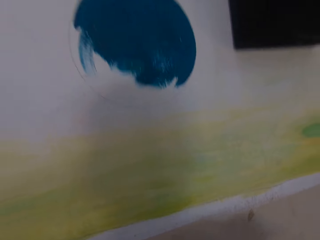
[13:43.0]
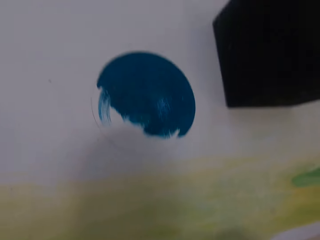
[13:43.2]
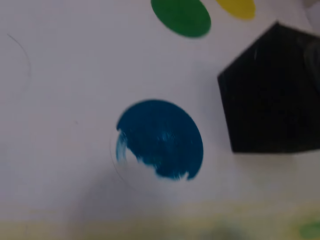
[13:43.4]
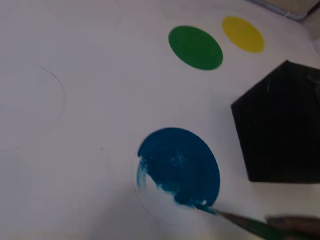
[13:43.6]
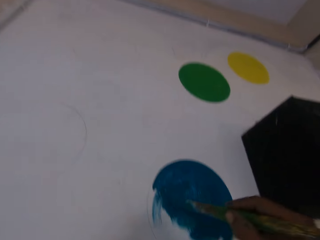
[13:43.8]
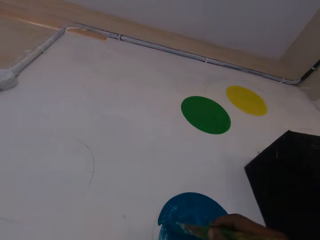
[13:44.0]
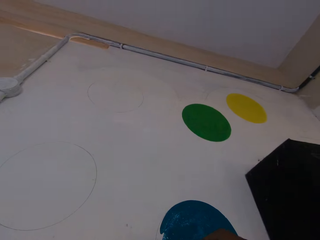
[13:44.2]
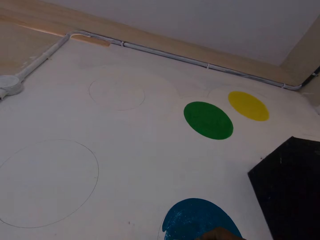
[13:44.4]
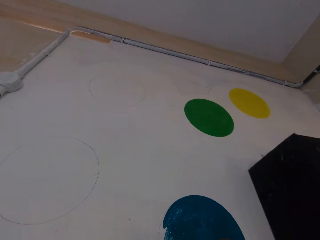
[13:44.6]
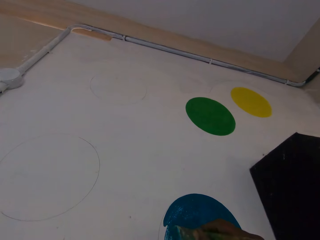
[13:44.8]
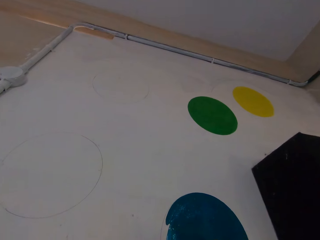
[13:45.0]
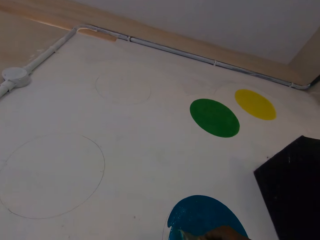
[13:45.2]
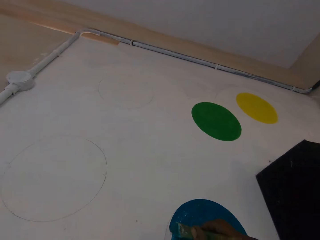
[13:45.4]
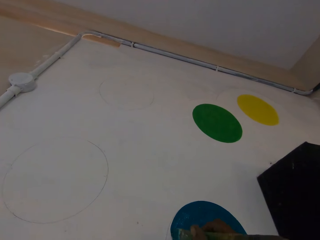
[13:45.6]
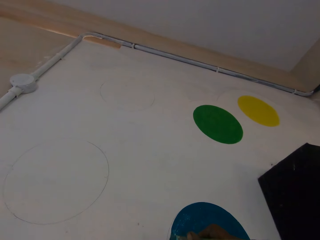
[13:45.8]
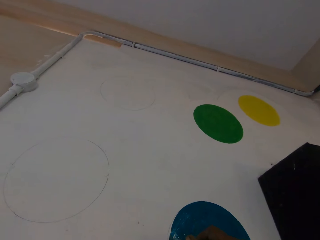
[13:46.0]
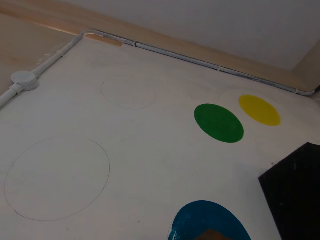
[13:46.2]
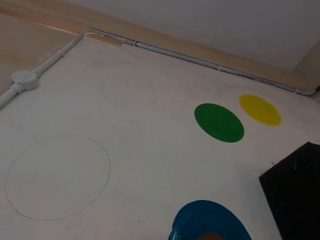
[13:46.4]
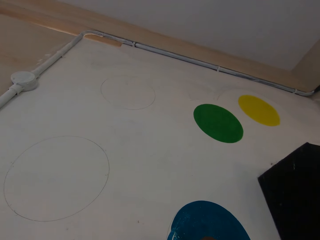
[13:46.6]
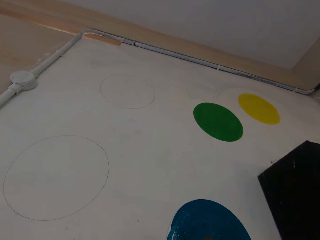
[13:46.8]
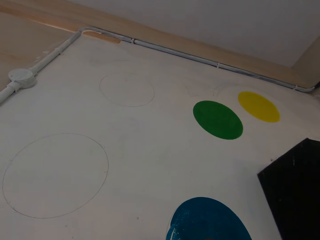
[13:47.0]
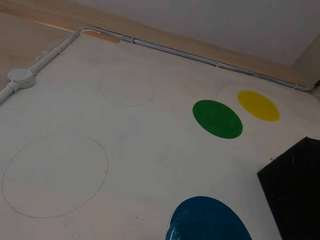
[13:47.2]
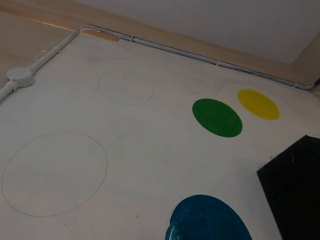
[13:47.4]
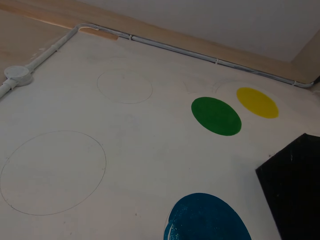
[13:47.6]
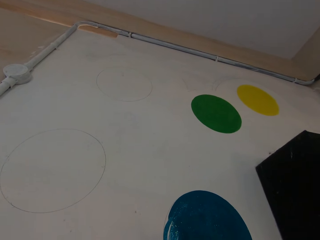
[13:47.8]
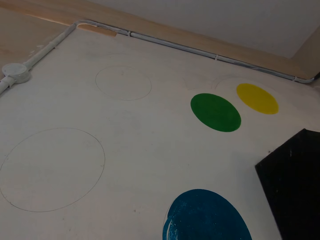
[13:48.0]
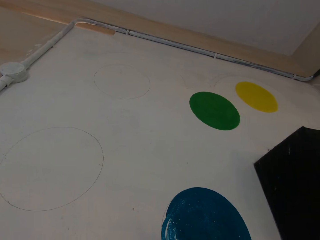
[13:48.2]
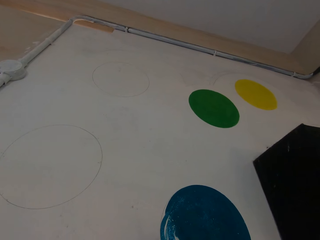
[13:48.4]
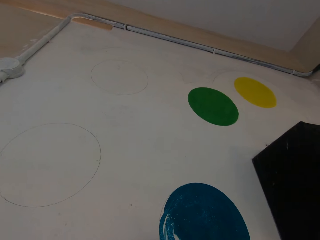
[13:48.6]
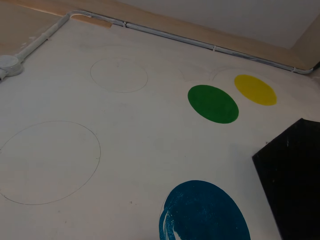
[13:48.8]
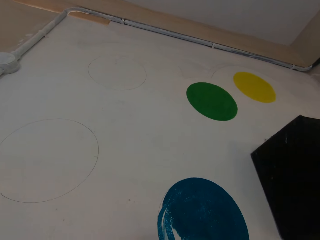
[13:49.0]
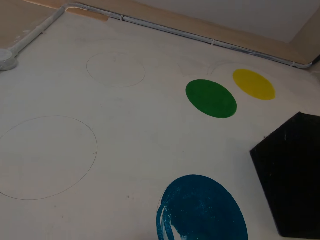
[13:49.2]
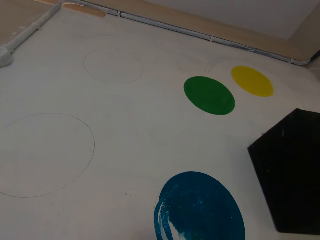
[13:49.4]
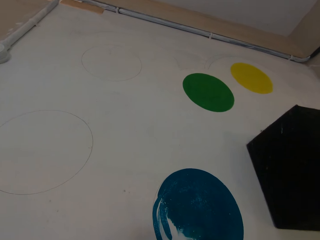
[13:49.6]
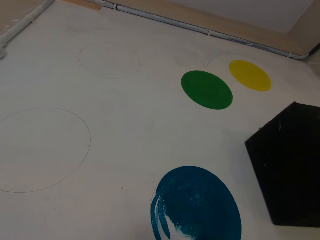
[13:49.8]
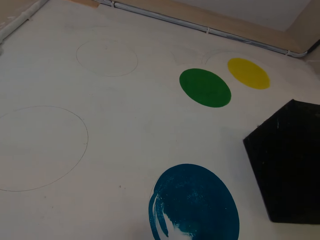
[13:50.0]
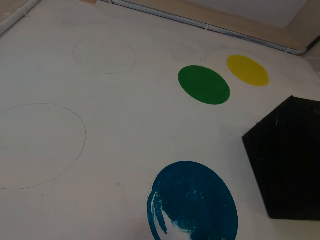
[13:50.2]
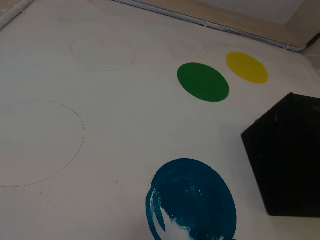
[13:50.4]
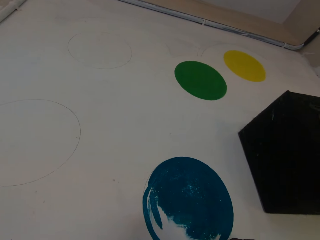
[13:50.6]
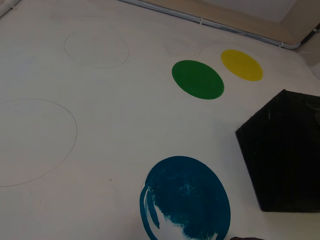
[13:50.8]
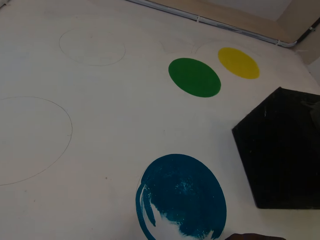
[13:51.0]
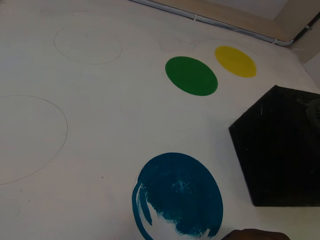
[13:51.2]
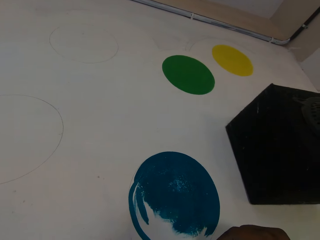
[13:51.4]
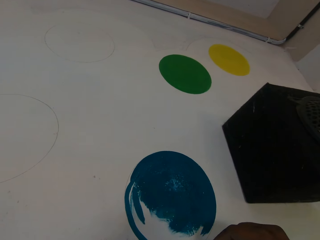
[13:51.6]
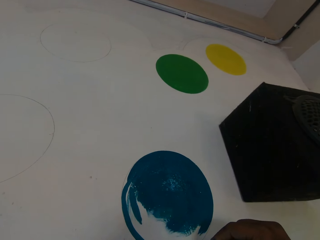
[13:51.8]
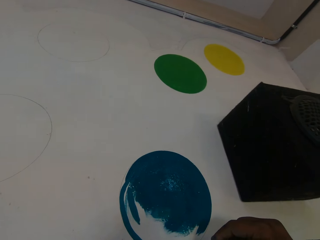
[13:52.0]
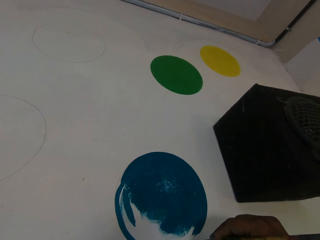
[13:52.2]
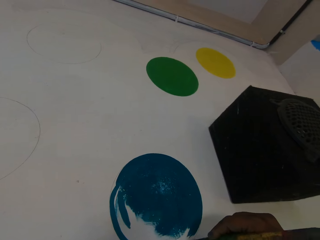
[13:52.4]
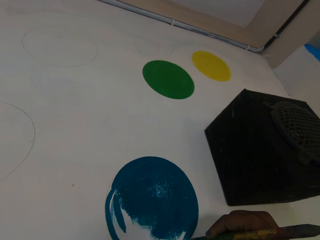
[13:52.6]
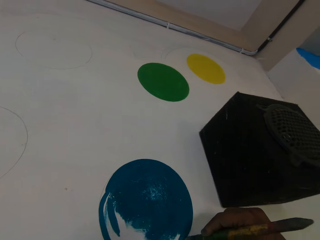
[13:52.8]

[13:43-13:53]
The camera wearer paints the wall with the brush in his right hand.

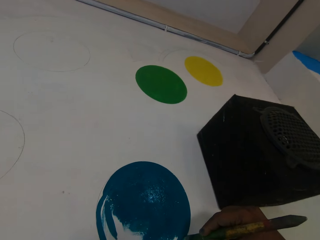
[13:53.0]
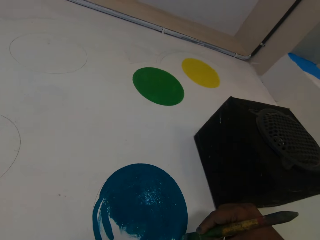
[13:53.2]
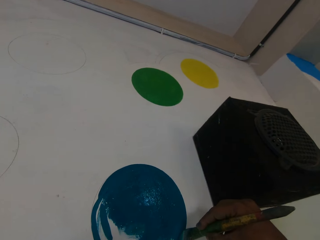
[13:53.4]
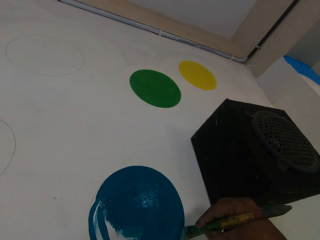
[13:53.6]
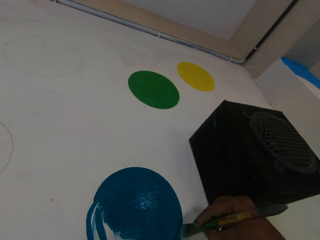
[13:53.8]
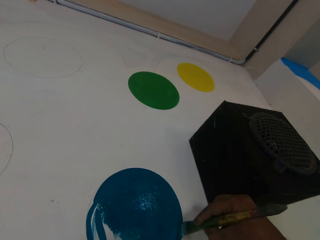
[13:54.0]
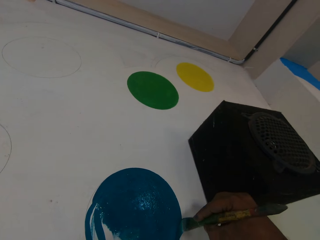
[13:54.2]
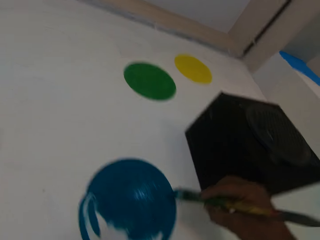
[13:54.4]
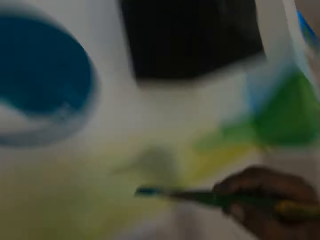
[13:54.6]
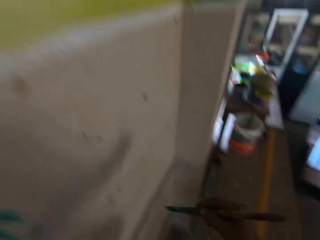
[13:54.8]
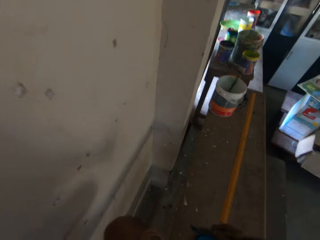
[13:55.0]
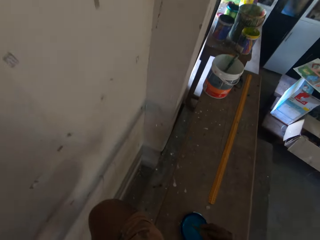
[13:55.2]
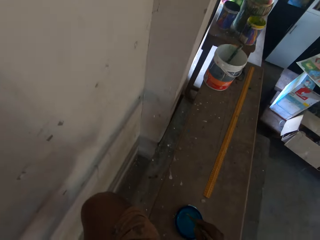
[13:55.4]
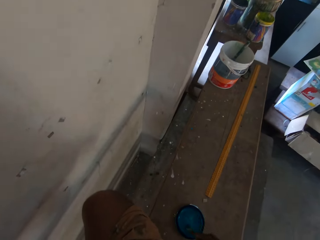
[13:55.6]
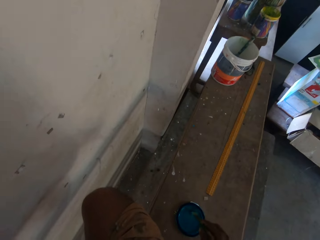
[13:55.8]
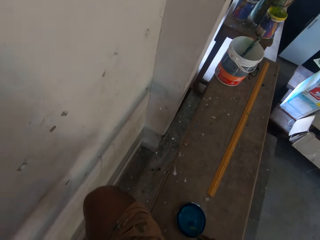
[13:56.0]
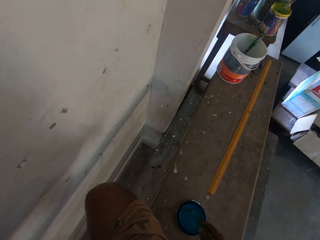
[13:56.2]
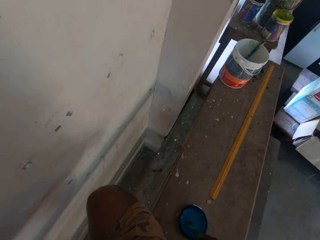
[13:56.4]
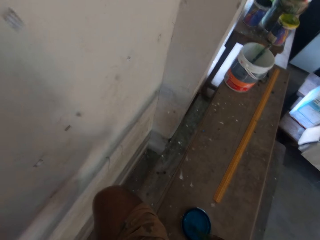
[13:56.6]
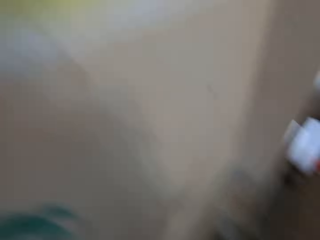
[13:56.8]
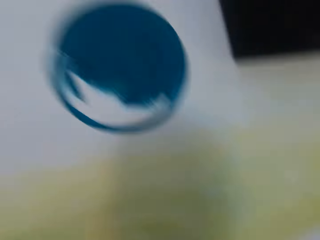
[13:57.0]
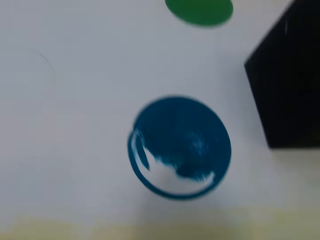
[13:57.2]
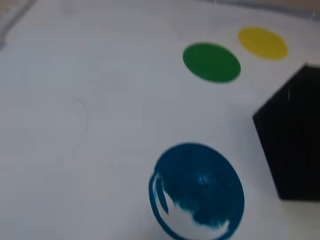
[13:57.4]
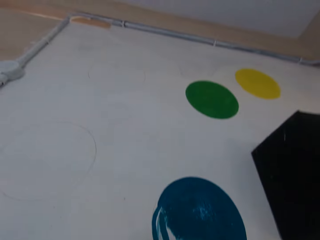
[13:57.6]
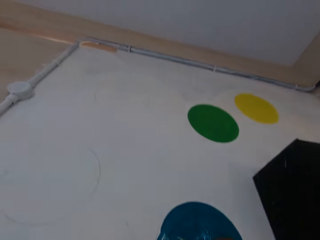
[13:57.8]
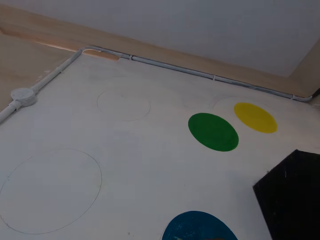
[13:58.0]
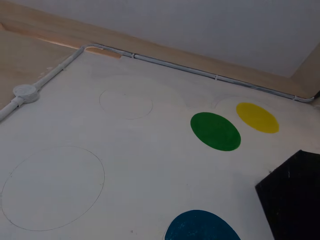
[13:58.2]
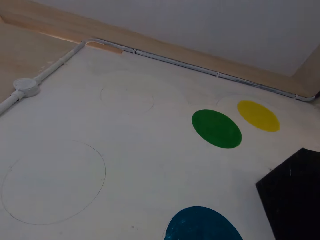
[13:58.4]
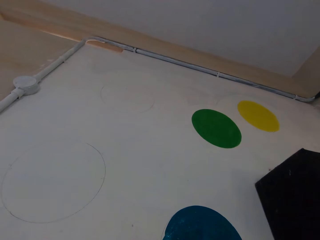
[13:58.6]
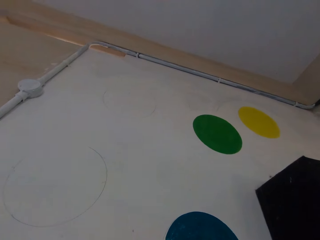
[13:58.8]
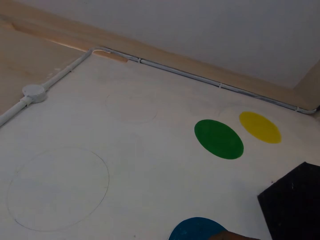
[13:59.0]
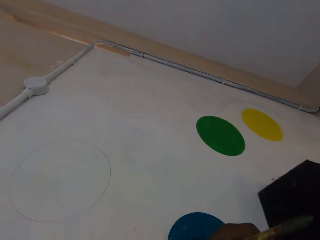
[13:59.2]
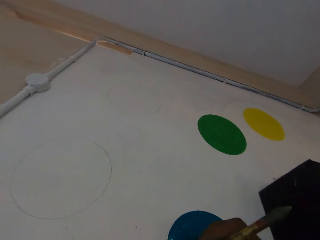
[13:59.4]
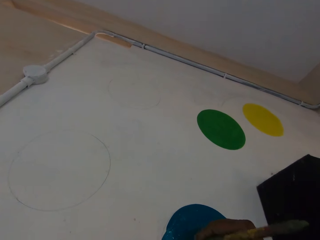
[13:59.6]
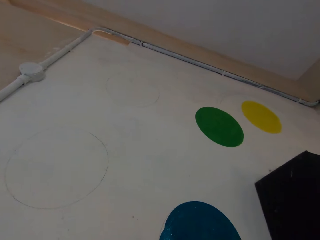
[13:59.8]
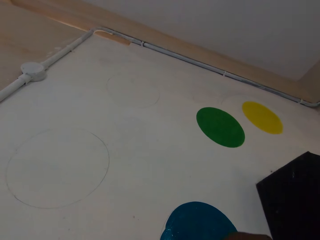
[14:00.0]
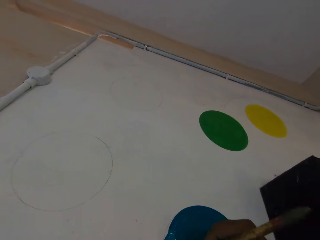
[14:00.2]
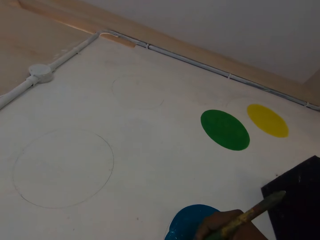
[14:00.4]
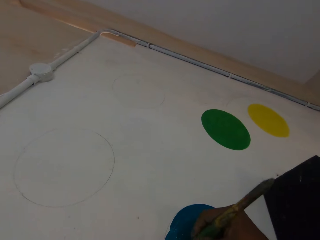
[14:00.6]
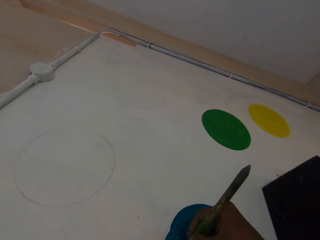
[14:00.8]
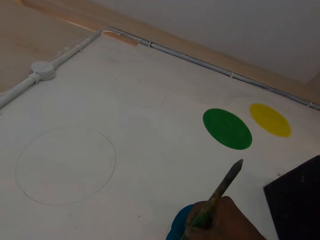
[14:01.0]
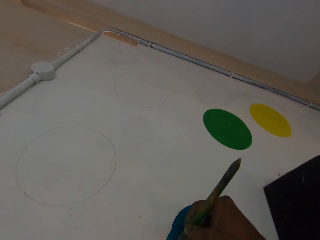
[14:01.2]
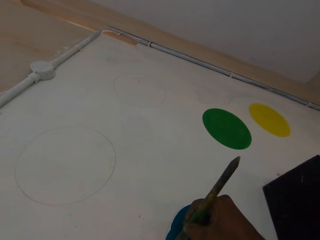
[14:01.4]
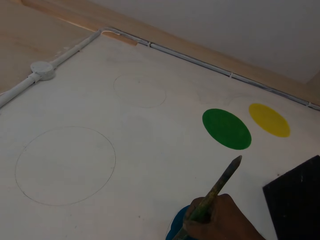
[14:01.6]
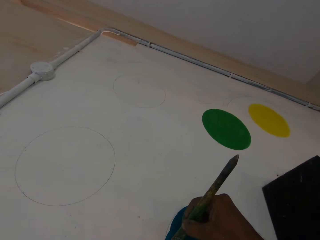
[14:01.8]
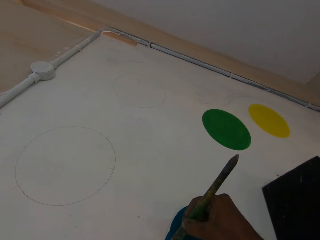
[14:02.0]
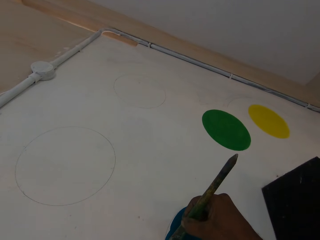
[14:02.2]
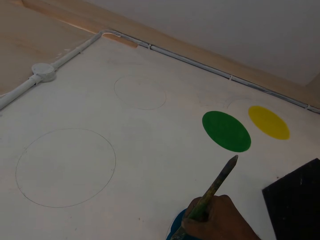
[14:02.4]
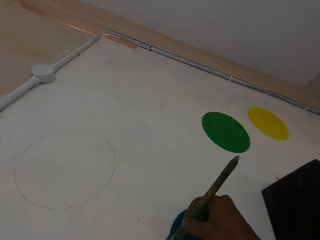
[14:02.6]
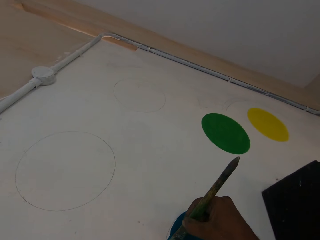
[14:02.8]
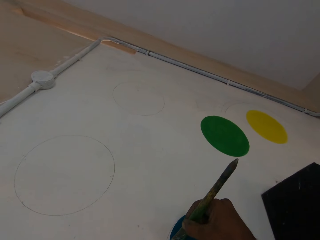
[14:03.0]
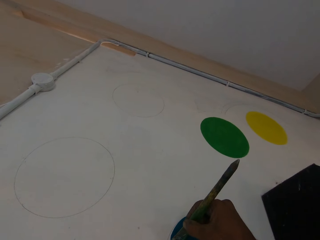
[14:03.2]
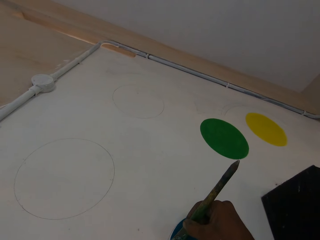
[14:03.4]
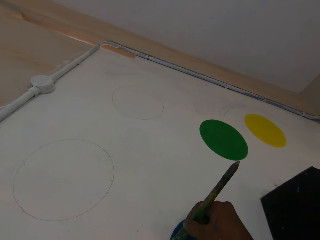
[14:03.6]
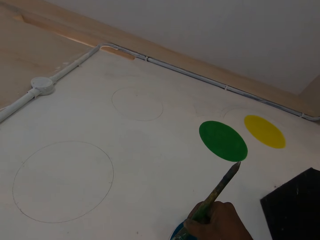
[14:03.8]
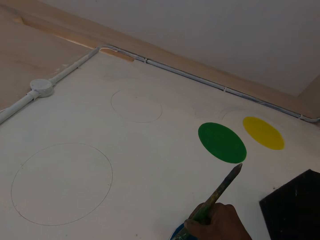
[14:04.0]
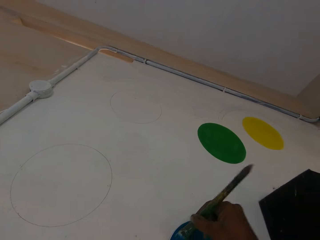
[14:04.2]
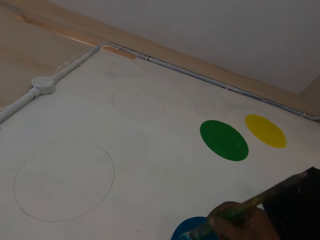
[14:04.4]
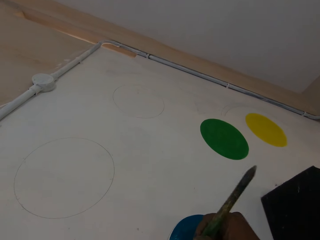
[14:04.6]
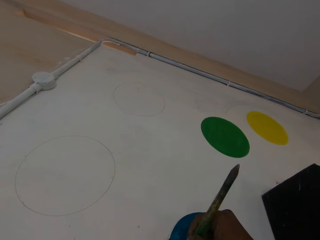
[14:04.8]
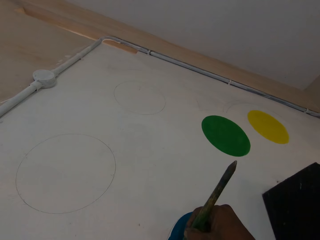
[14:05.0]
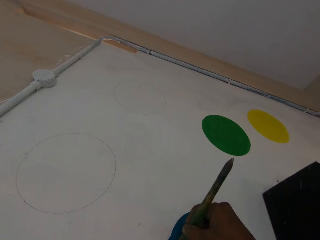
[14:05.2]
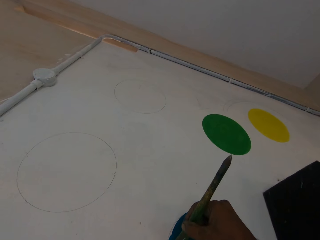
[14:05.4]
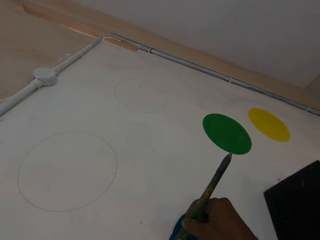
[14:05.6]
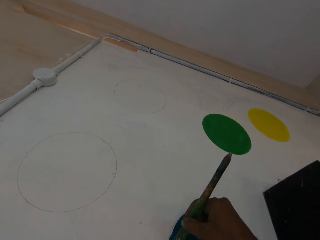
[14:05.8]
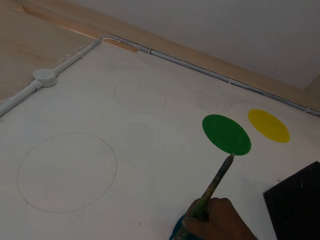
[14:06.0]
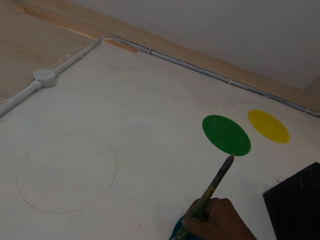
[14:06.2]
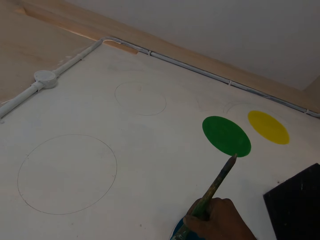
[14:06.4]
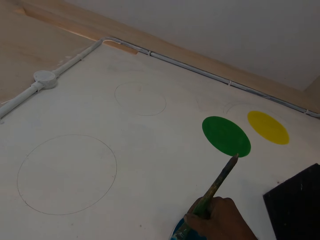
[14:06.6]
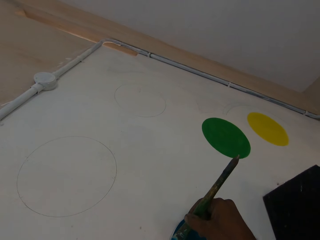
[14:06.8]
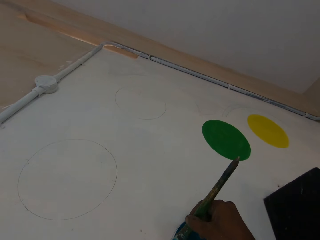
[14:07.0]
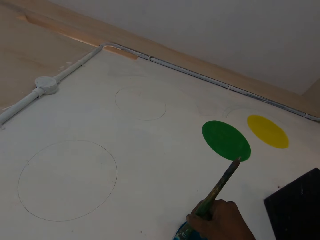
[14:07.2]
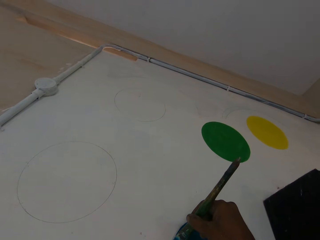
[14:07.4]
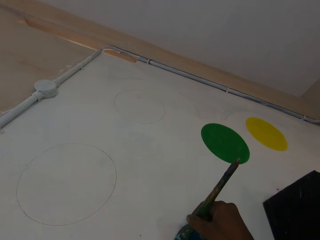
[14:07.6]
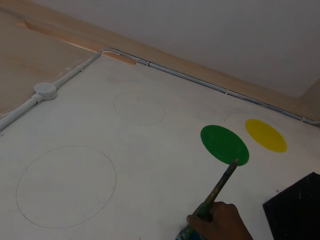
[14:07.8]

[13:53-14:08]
The camera wearer scoops paint from the lid of the paint bucket on a bench with the paintbrush in his right hand. He paints the wall with the paintbrush in his right hand.
